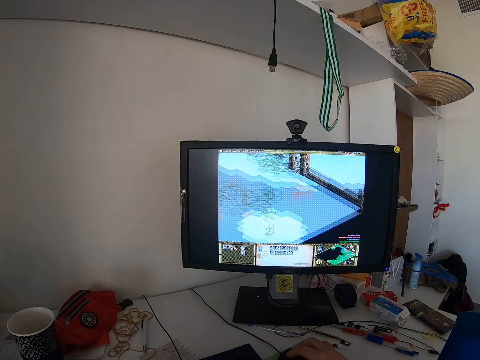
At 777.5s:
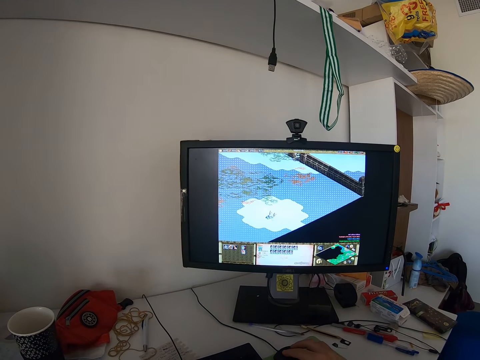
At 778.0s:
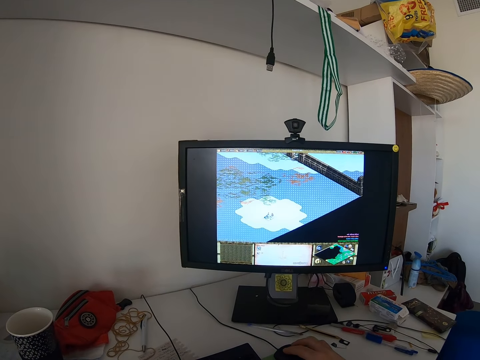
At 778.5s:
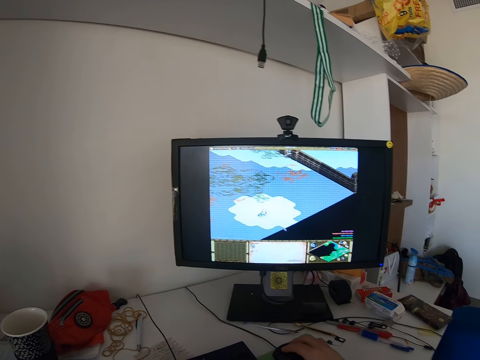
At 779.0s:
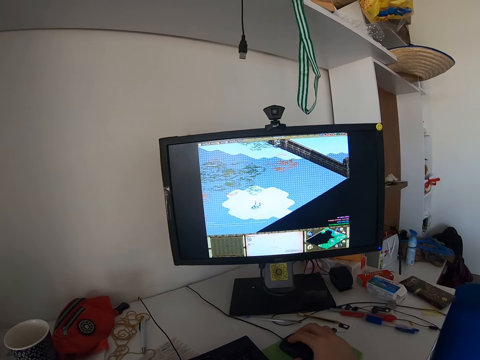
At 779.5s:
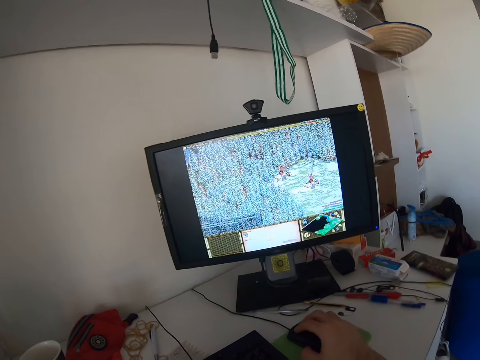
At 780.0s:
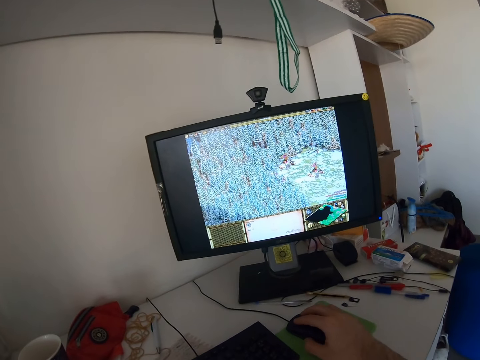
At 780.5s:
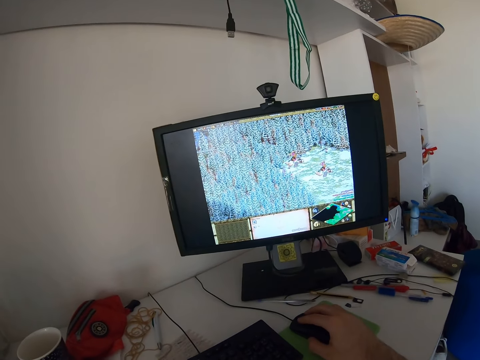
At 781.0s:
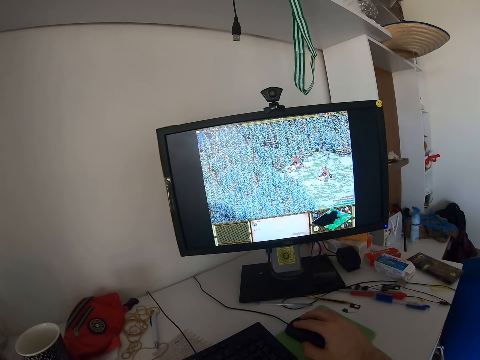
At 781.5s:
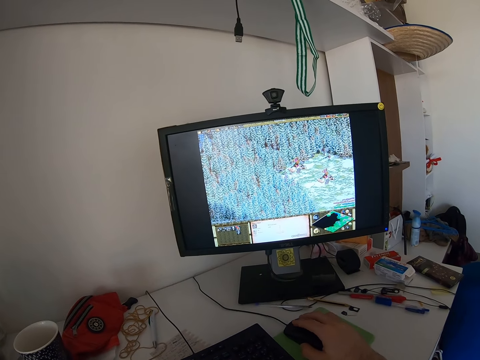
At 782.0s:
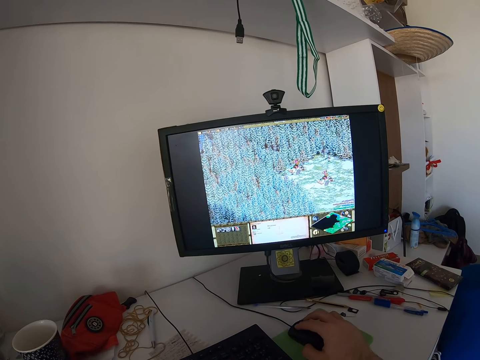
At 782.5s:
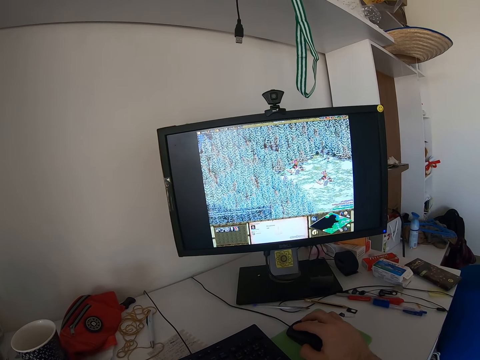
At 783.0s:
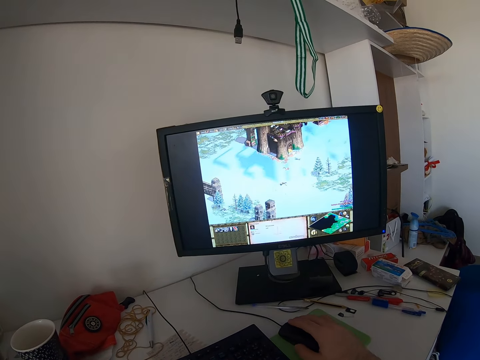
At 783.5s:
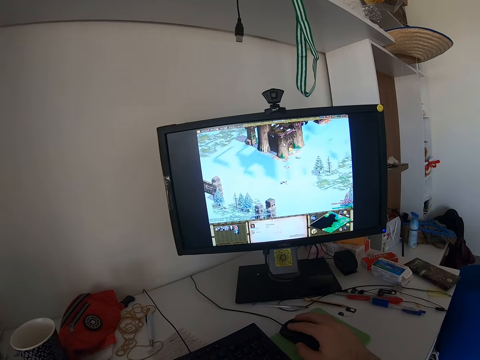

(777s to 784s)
The camera wearer moves his body.

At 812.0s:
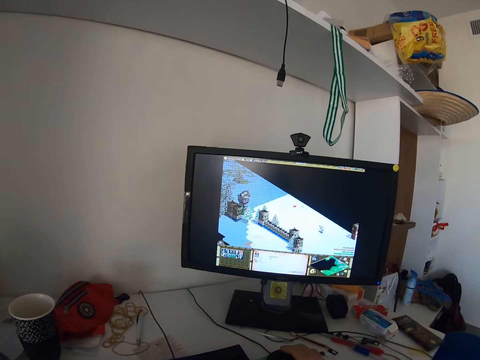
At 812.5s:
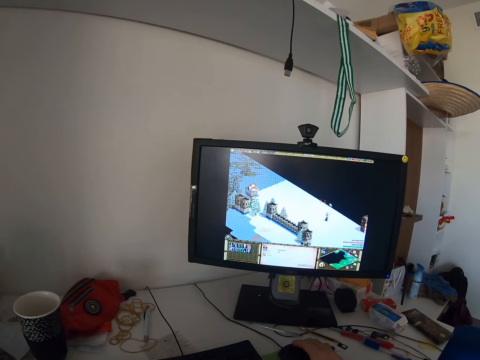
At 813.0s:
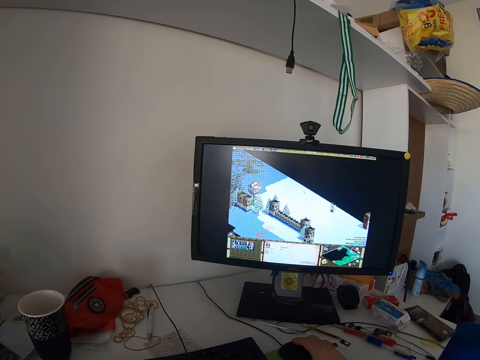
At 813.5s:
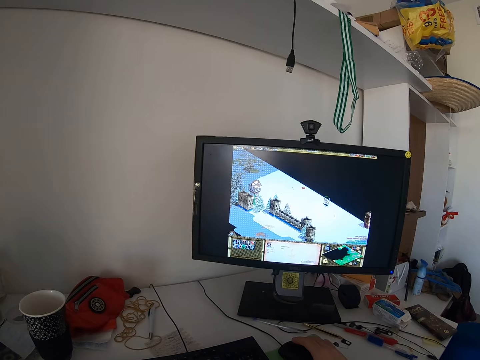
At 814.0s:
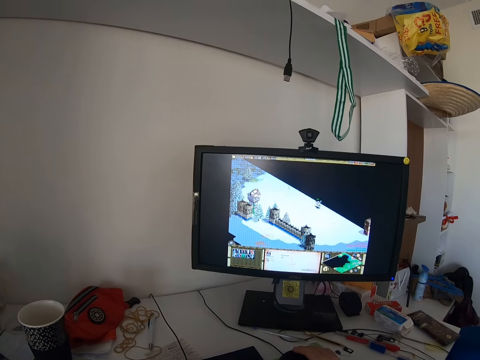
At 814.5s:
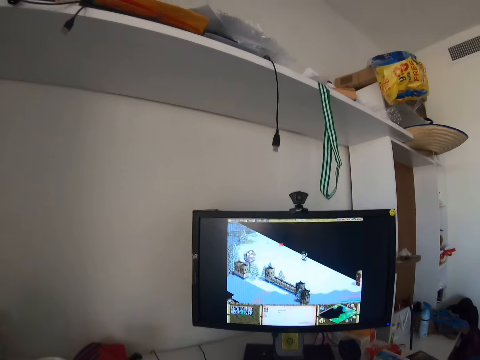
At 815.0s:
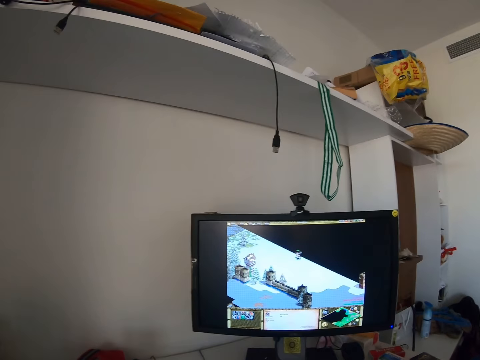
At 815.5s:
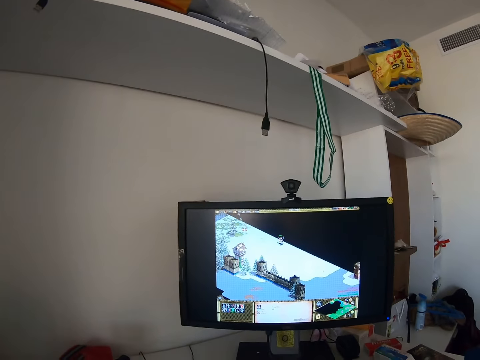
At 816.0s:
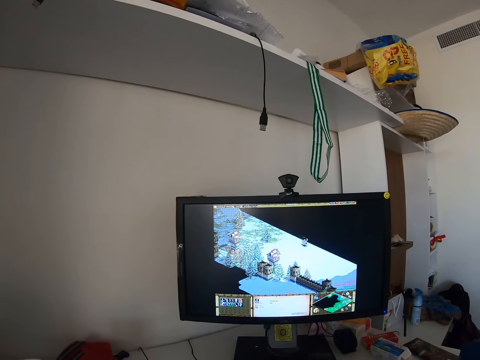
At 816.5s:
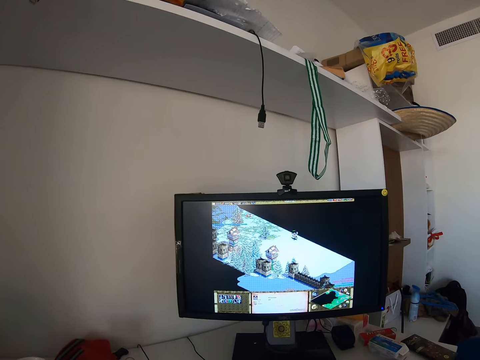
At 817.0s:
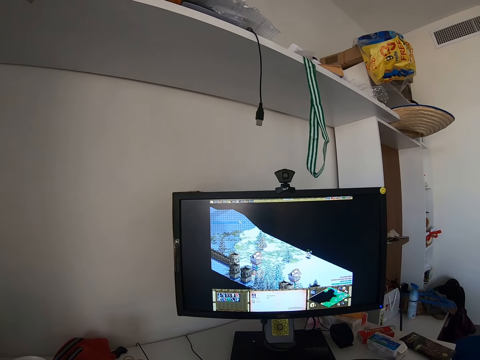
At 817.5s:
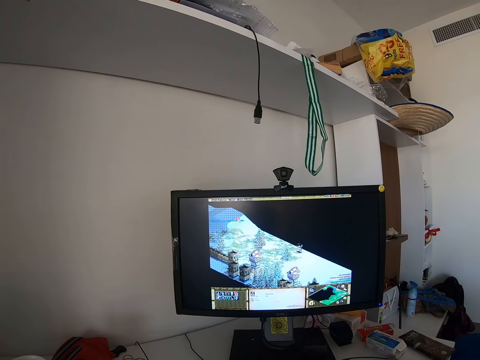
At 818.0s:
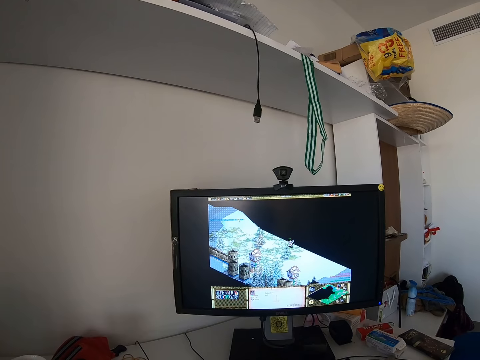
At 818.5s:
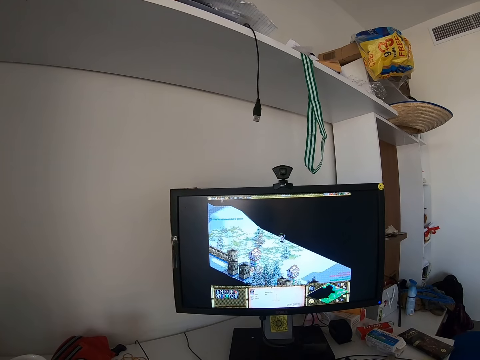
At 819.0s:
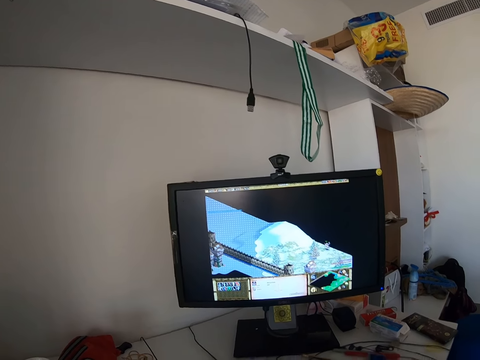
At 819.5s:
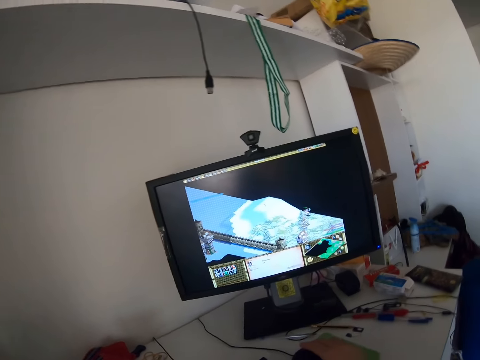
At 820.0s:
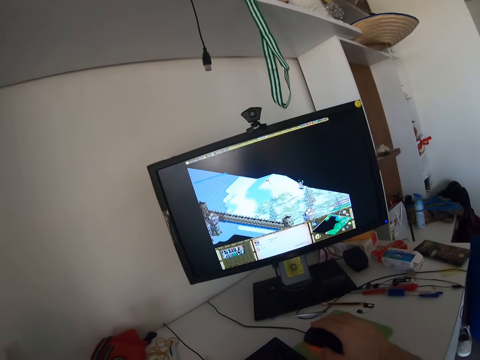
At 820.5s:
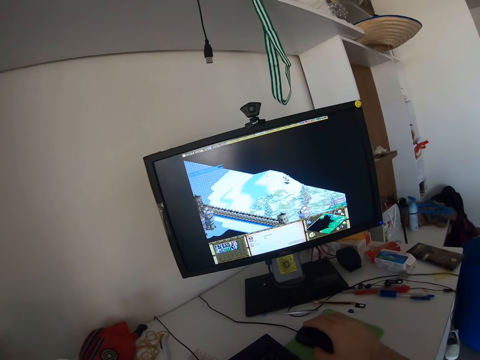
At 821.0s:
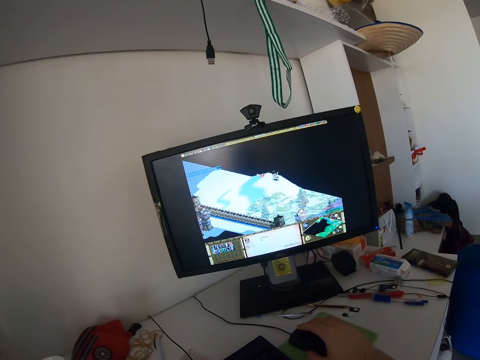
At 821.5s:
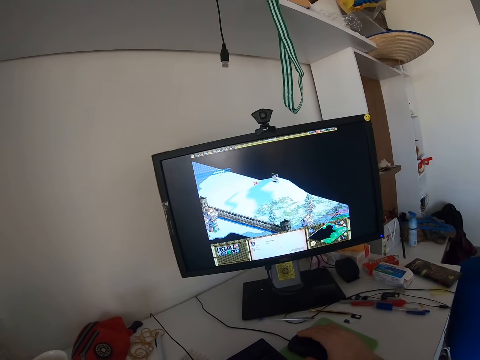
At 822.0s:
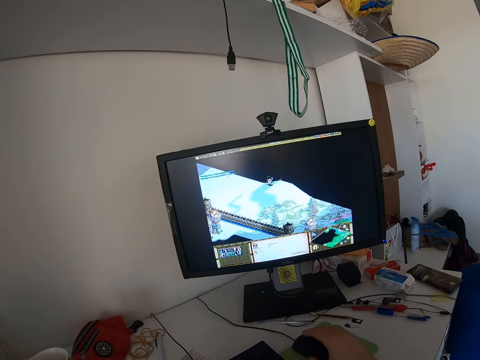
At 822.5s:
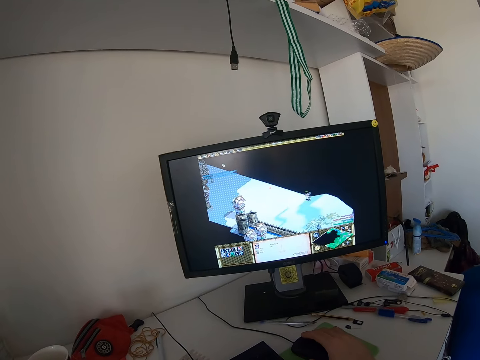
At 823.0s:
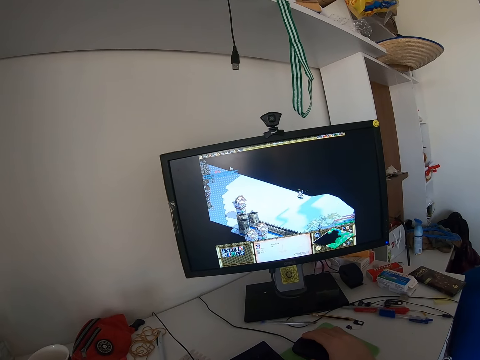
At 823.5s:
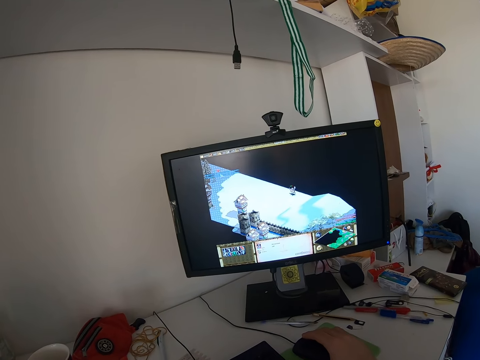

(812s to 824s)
The camera wearer moves his body. He moves his body again.

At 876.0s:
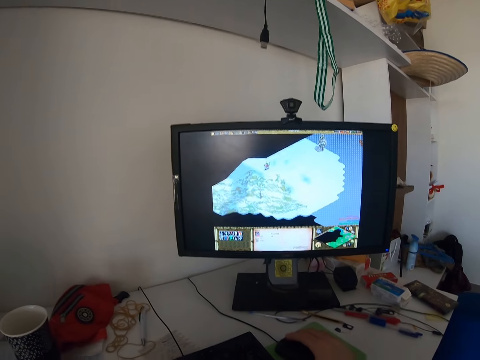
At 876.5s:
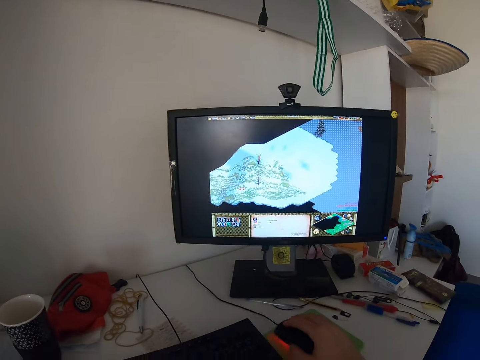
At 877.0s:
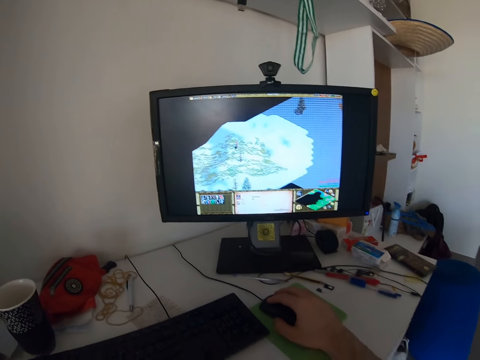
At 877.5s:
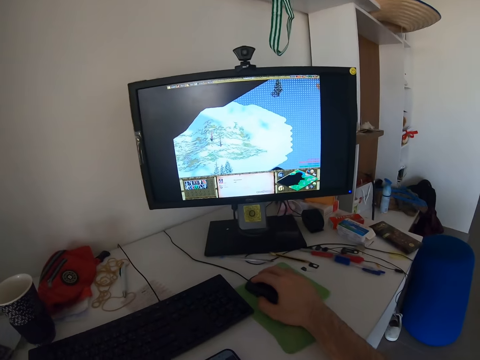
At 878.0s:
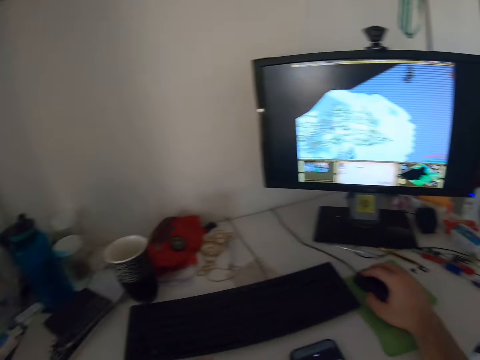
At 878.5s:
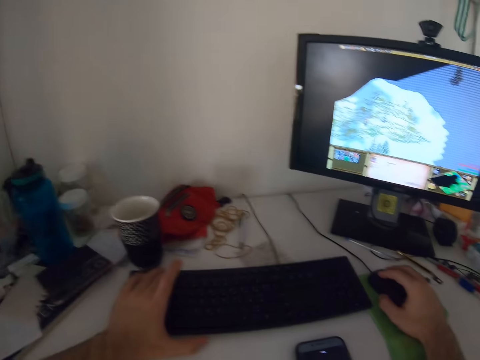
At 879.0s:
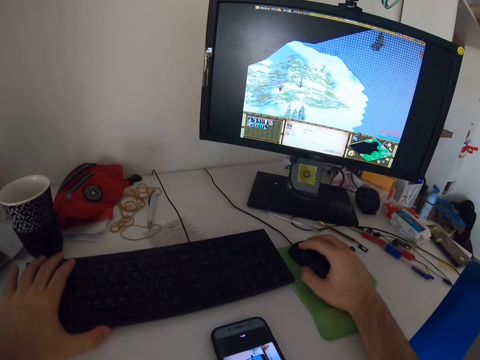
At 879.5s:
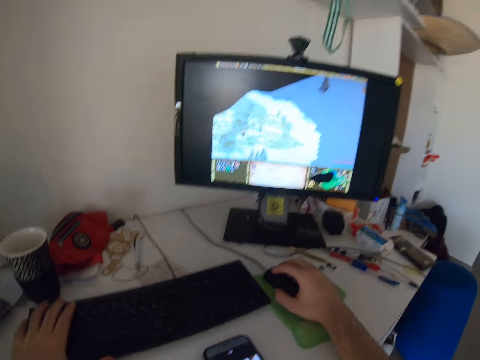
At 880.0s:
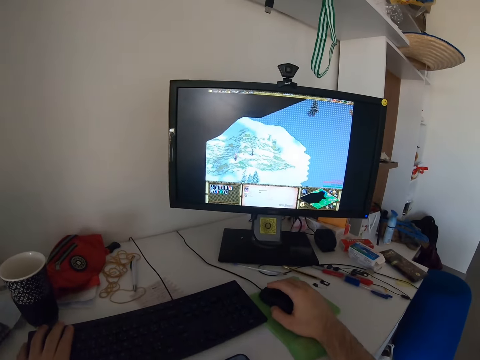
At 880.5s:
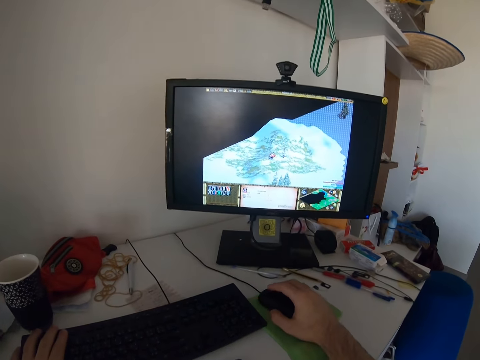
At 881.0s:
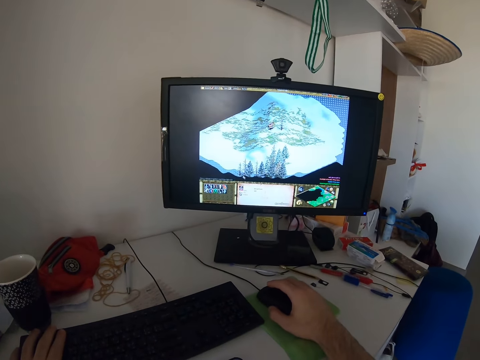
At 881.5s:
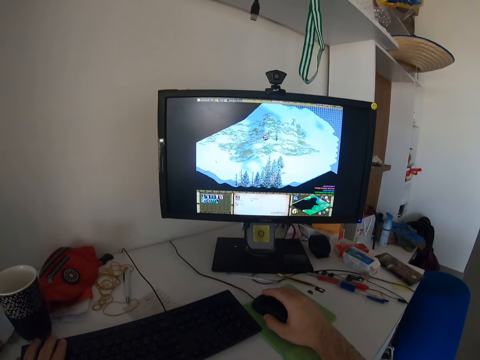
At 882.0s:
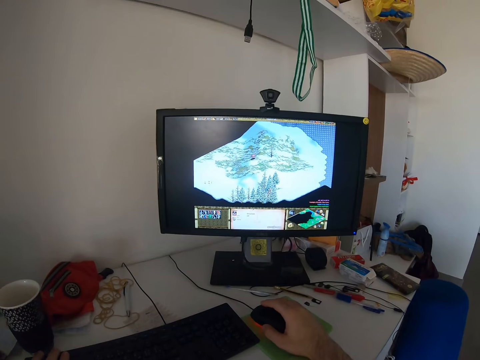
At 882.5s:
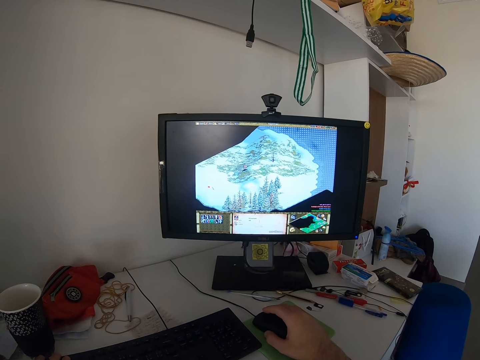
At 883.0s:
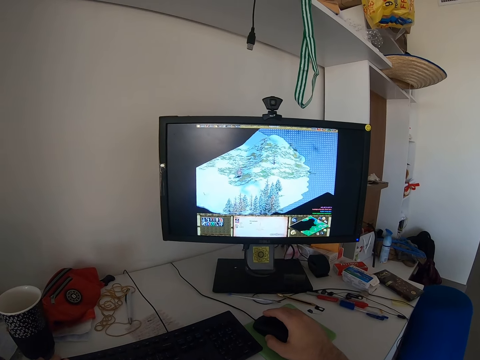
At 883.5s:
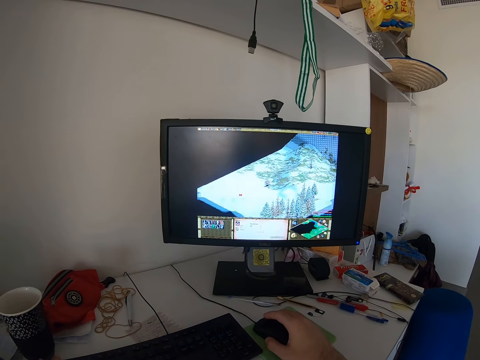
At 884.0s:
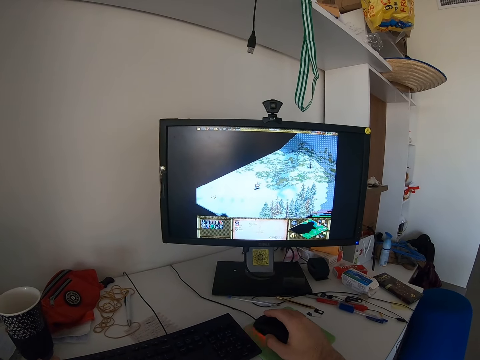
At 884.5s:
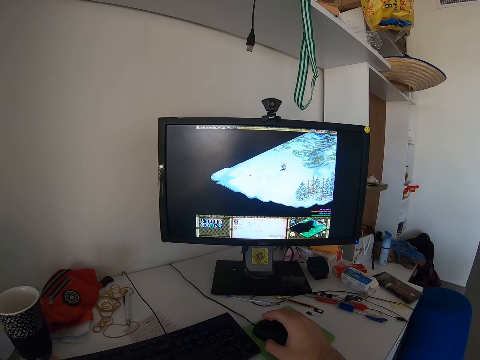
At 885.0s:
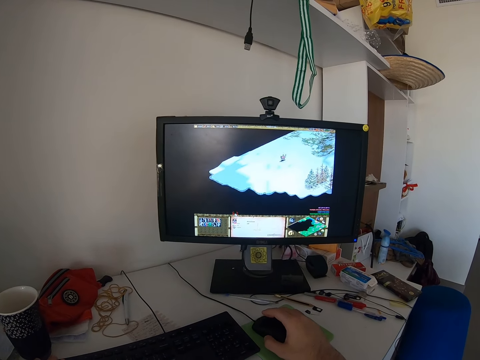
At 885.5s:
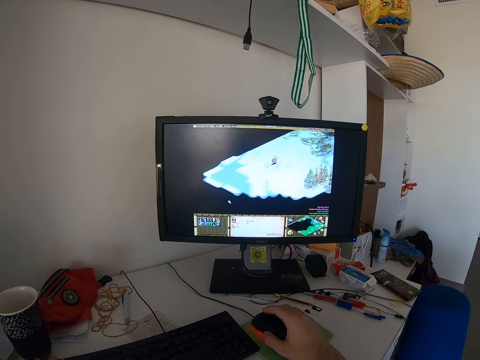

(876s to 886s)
The camera wearer stares at the keyboard. They swing a hand. They hold the keyboard. They play a video game with the keyboard. They stare at the monitor. They play a computer game using a mouse.
